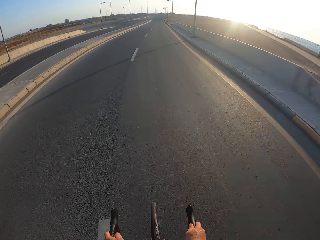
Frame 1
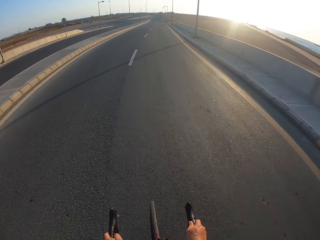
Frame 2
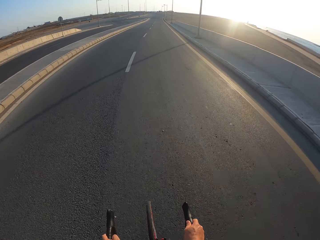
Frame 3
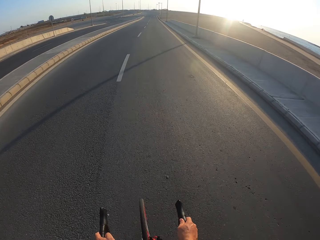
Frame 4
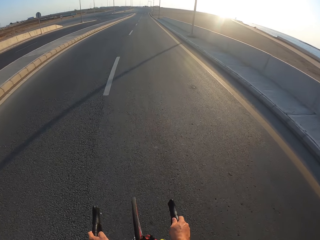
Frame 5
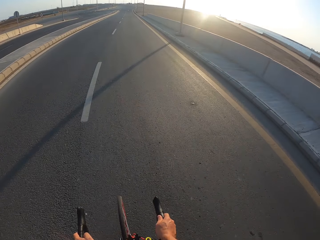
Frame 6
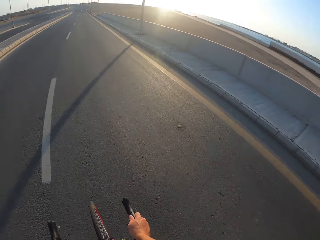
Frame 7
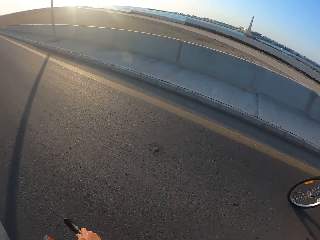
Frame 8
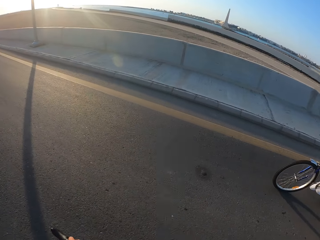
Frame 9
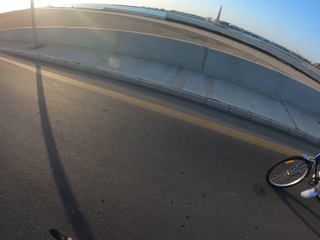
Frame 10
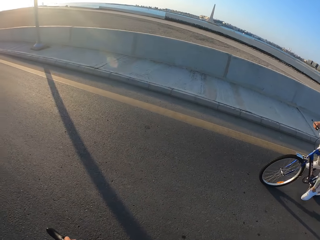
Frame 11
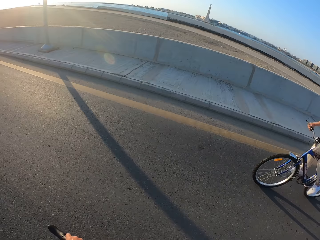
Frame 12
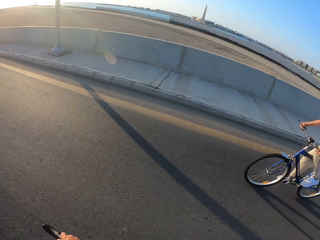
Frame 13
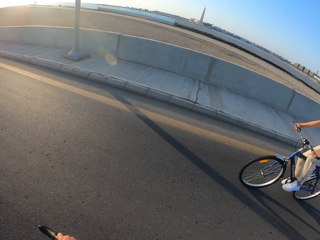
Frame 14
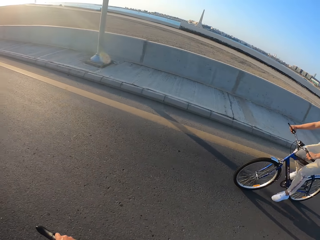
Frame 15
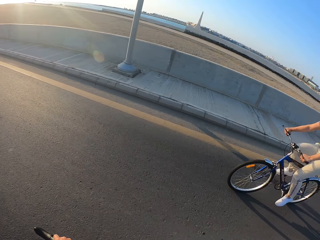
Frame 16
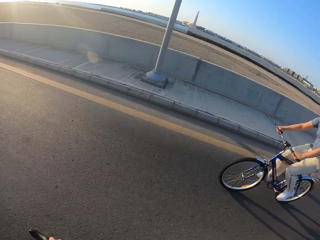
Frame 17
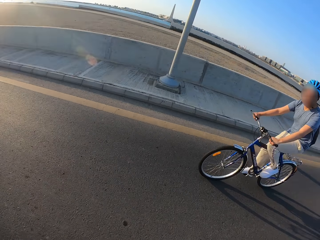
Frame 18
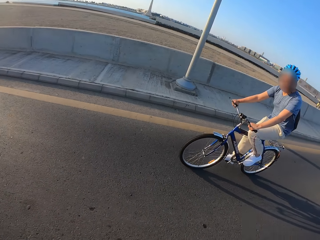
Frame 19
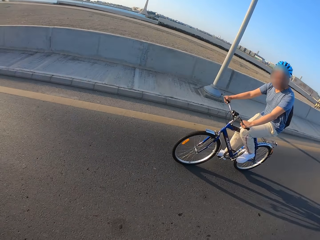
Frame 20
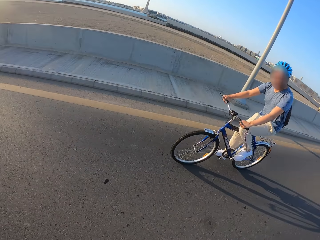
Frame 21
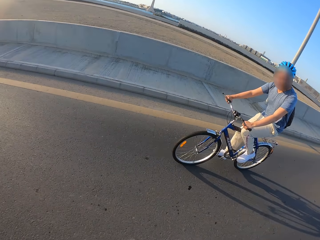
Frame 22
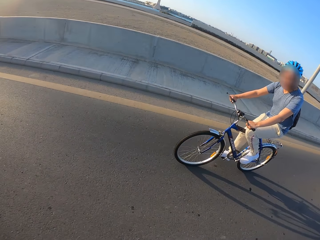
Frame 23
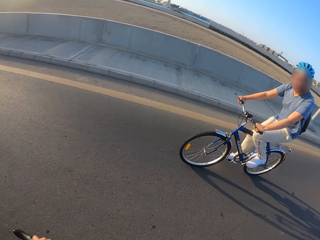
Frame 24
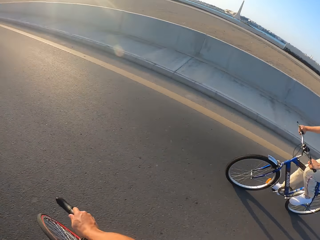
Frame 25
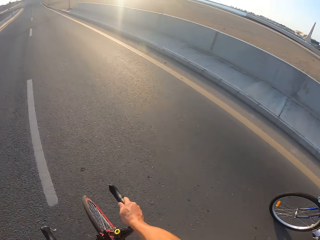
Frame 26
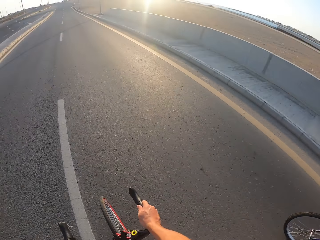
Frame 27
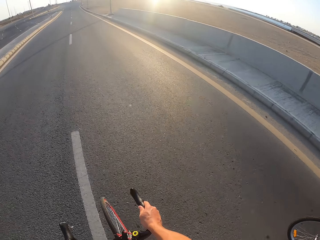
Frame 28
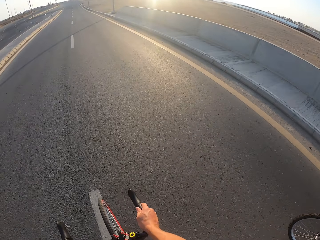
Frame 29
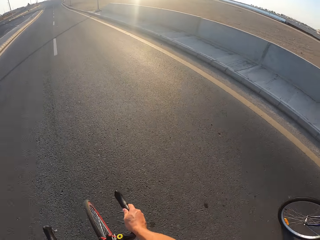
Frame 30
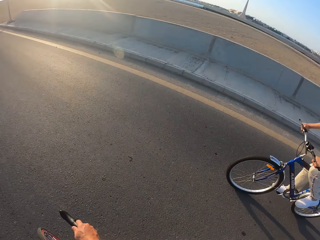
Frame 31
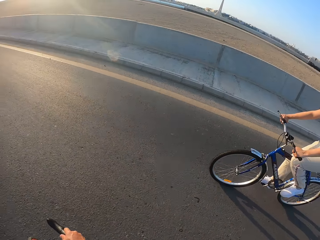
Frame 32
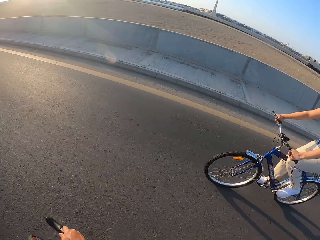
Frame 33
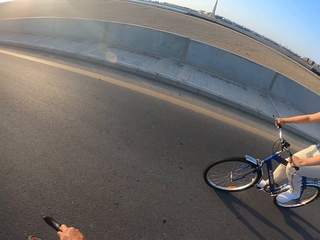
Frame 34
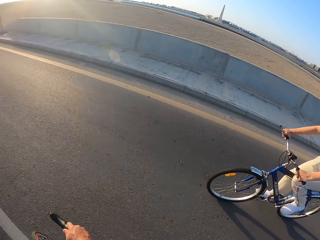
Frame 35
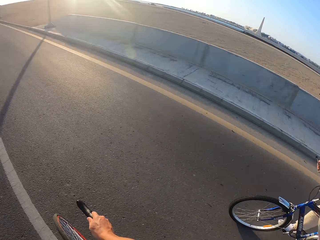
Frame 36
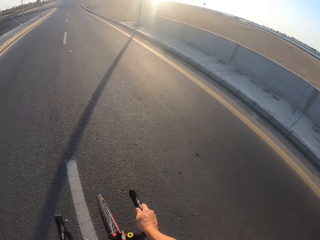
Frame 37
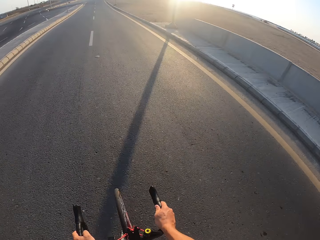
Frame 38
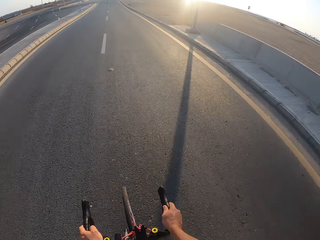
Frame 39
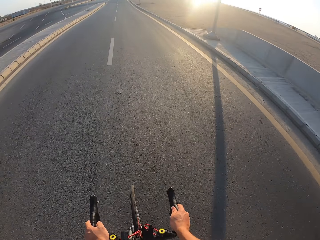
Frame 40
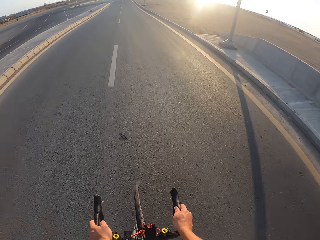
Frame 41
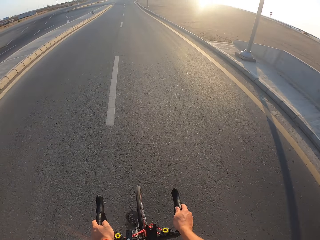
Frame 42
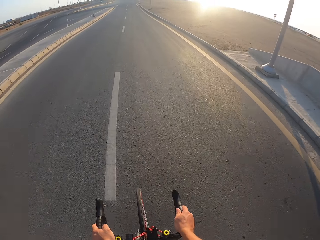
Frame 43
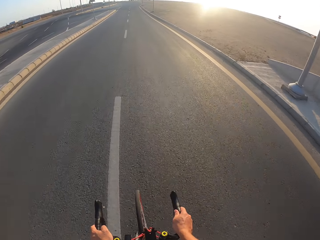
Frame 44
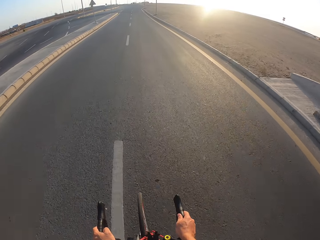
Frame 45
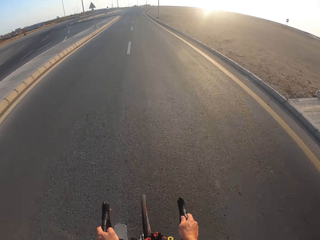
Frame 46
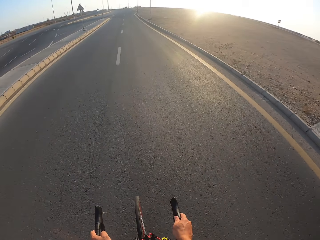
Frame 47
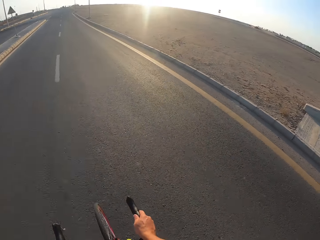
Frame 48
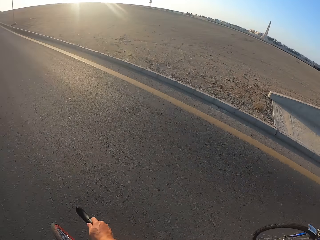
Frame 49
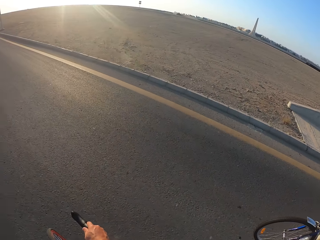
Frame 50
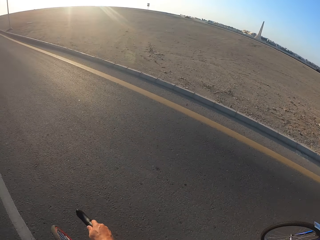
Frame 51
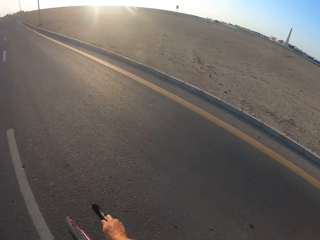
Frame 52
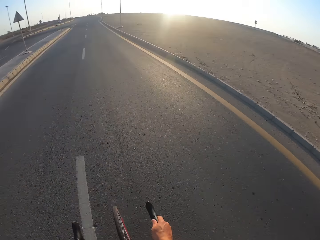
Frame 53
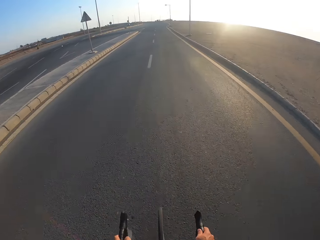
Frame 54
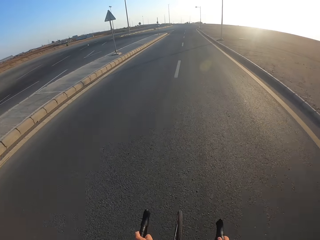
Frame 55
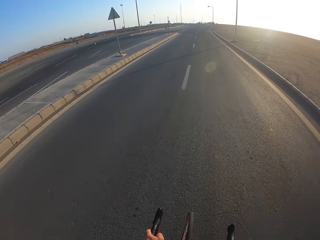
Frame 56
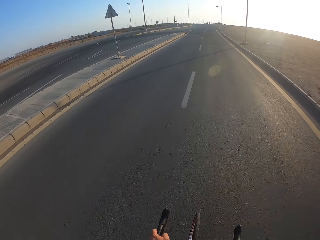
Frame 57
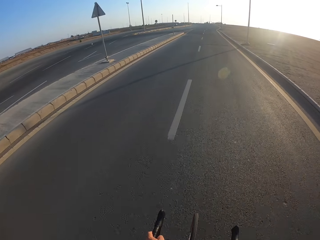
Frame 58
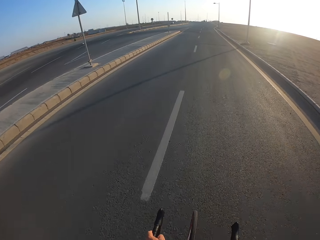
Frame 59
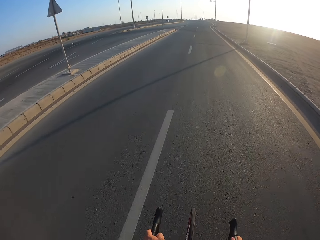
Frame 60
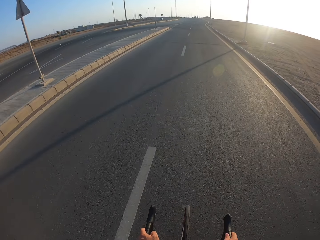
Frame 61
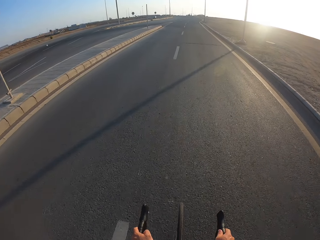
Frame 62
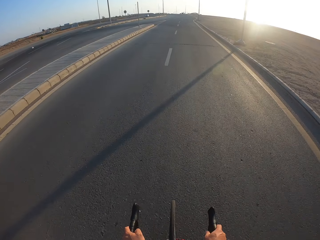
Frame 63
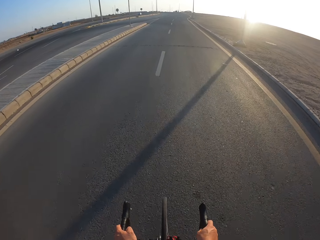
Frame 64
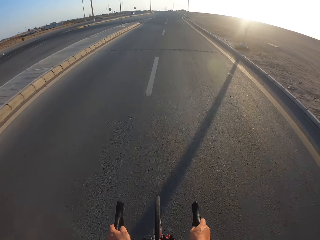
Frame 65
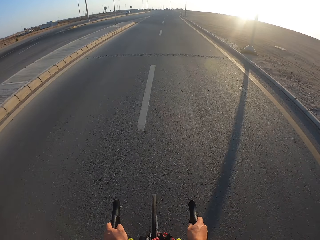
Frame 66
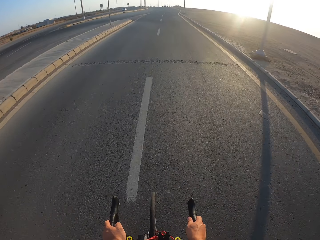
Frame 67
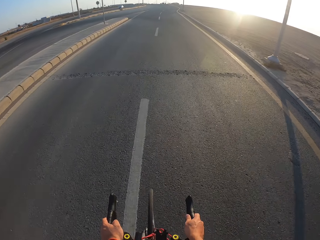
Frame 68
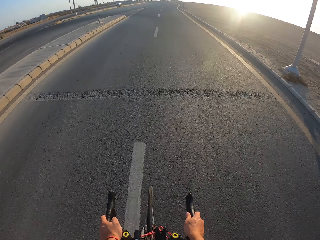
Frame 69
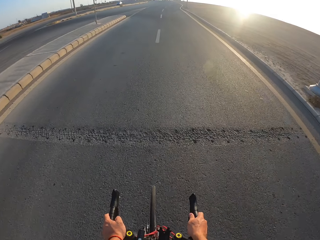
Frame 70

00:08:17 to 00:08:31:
The camera wearer looks at the person. He turns his head.

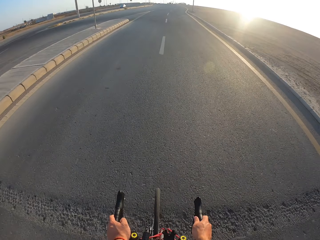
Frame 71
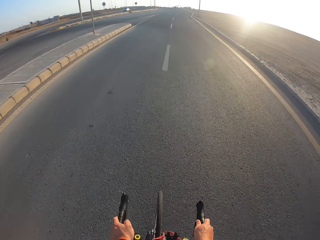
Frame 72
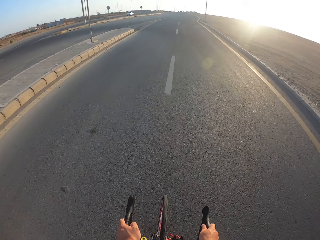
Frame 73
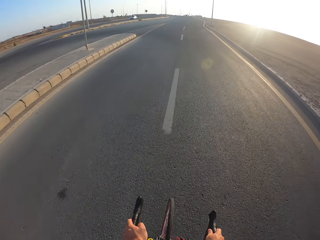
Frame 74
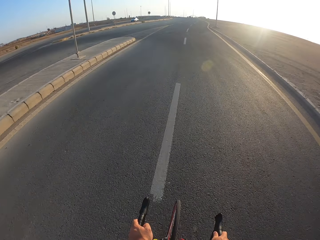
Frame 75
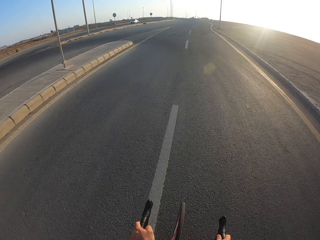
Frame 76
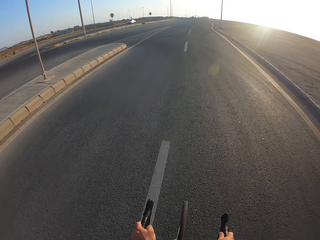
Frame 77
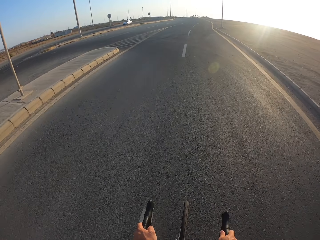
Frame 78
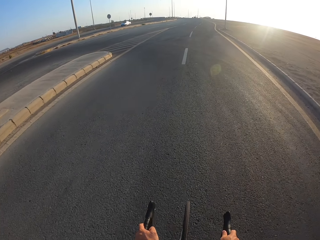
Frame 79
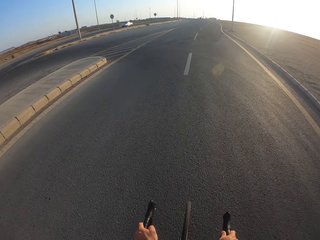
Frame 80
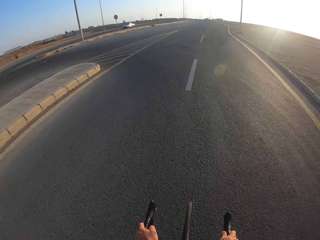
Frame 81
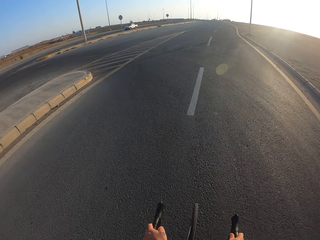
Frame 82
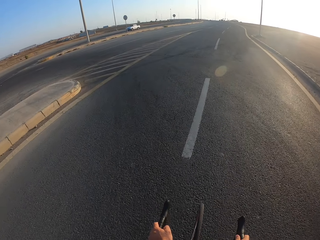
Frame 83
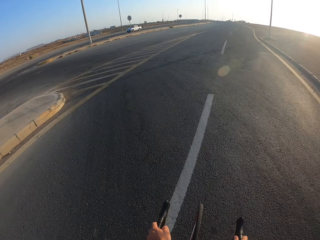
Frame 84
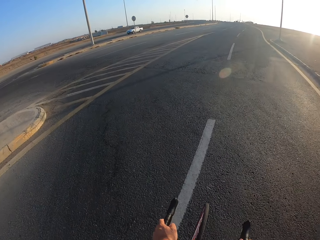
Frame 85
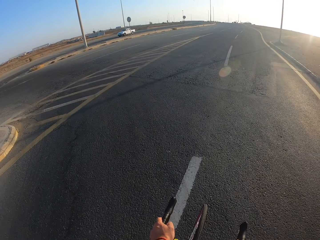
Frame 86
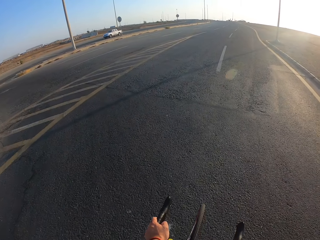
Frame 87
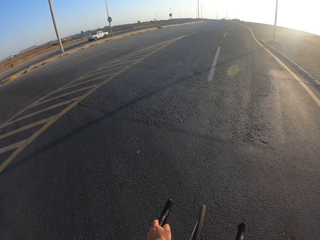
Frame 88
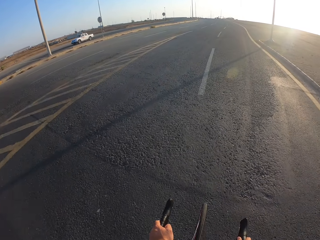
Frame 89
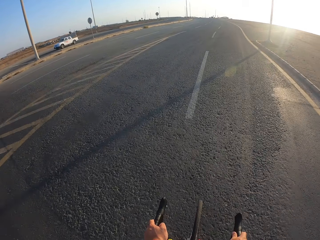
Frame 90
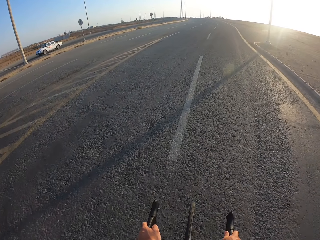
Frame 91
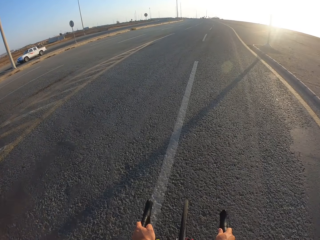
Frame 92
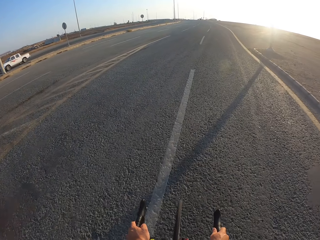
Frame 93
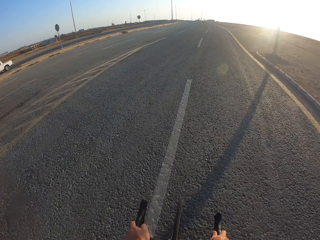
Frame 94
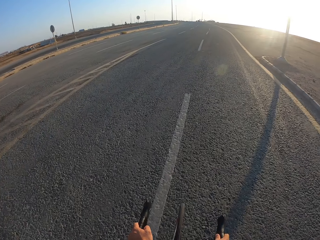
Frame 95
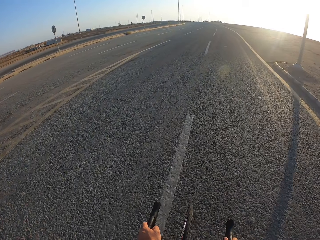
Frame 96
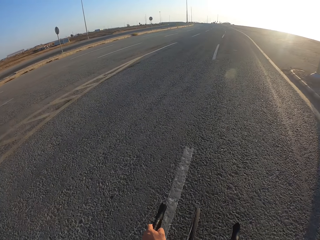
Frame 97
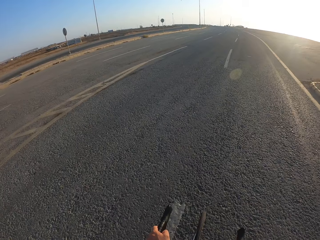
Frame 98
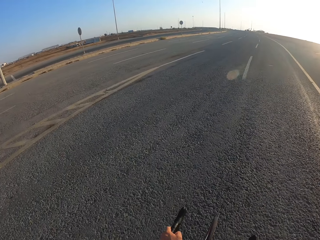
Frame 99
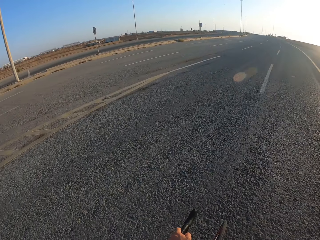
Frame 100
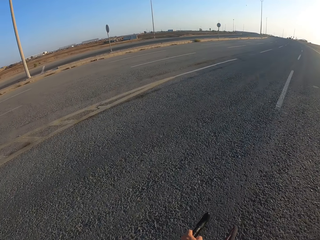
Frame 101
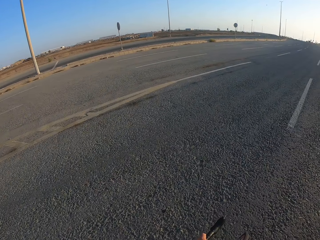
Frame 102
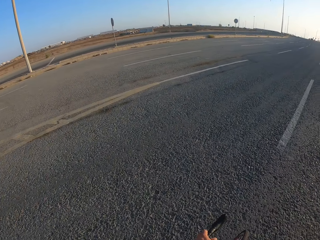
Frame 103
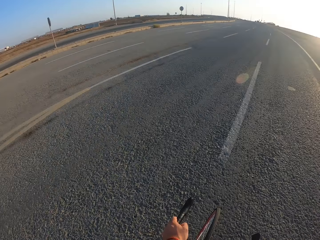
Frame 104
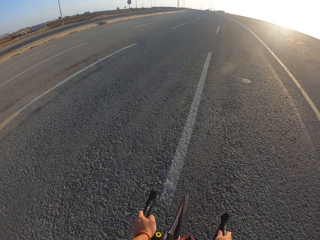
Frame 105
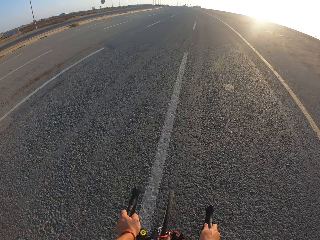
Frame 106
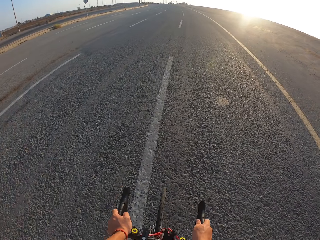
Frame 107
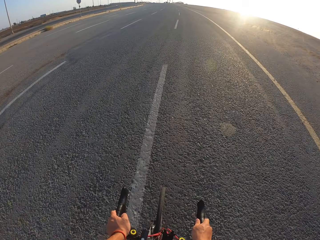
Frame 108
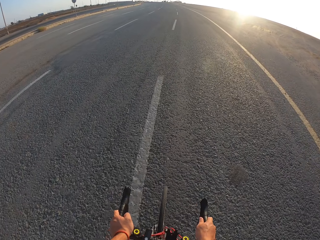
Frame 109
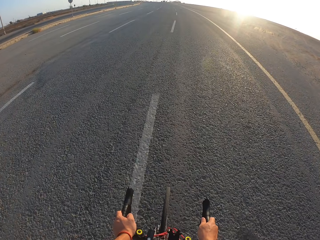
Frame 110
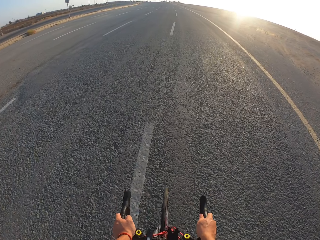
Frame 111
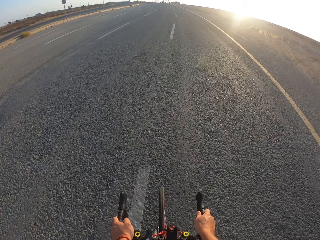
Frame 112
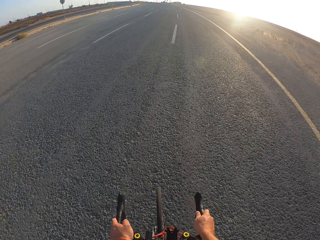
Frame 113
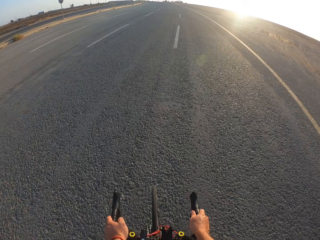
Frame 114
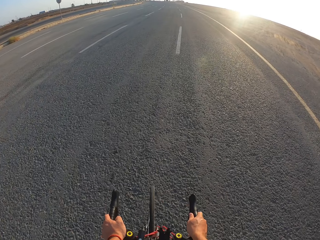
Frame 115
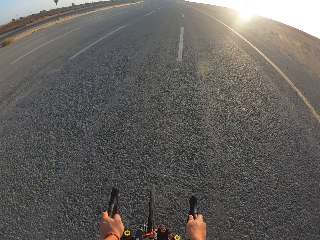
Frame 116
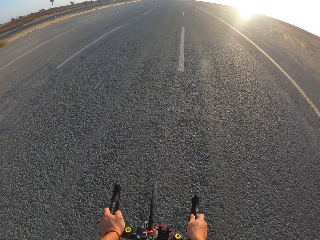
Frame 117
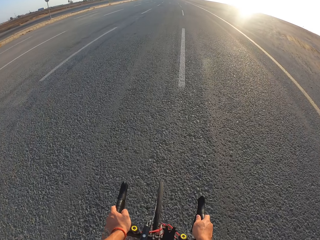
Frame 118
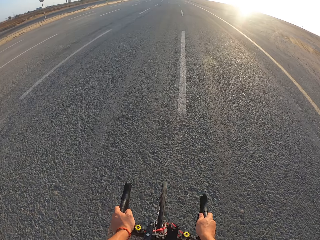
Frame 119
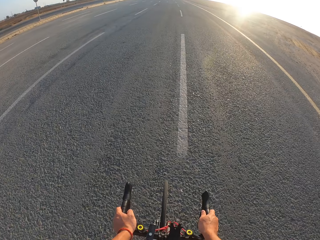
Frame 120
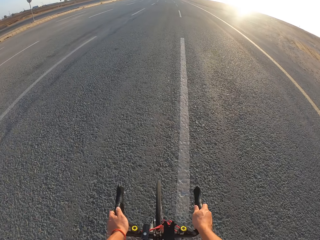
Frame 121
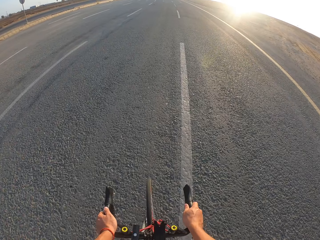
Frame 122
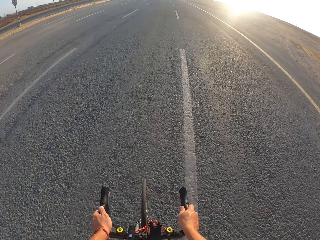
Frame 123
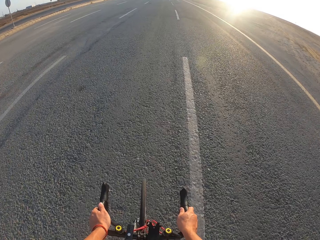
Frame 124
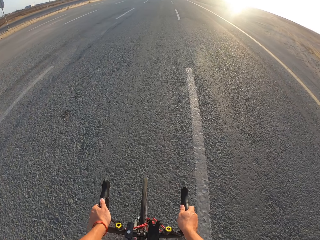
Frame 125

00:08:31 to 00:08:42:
The camera wearer turns his head.
